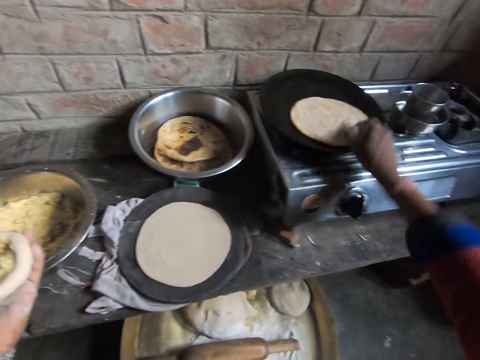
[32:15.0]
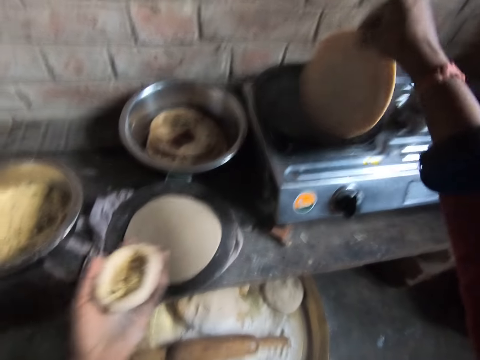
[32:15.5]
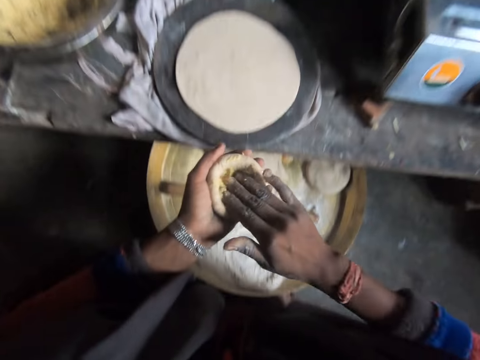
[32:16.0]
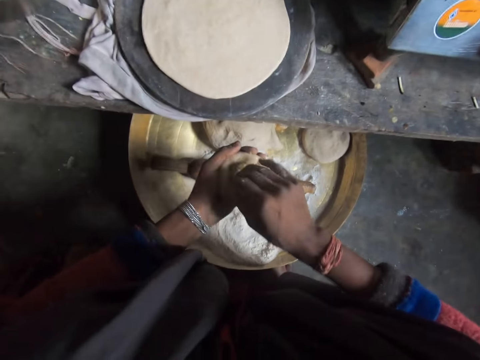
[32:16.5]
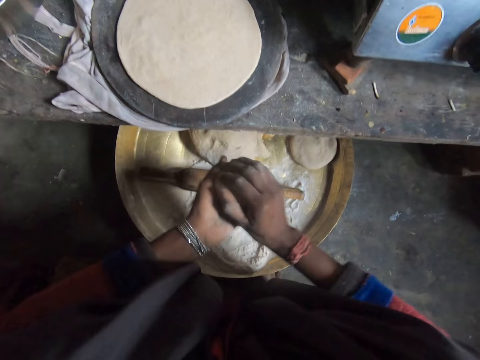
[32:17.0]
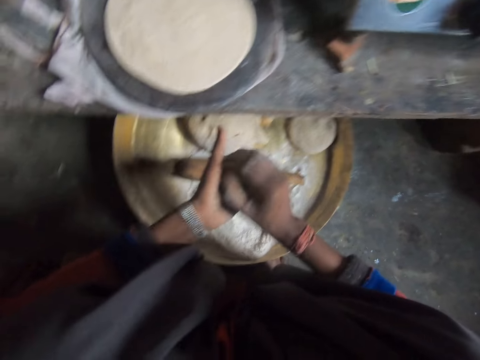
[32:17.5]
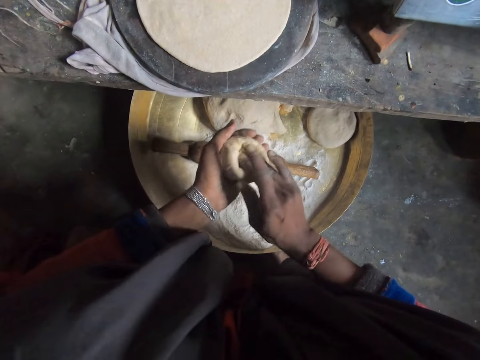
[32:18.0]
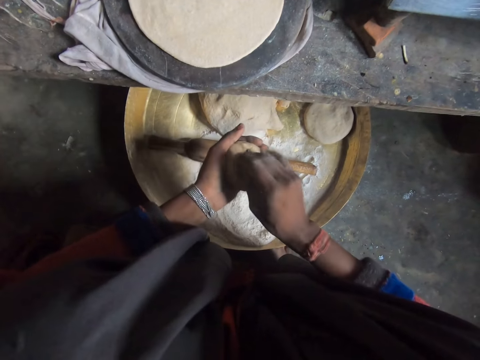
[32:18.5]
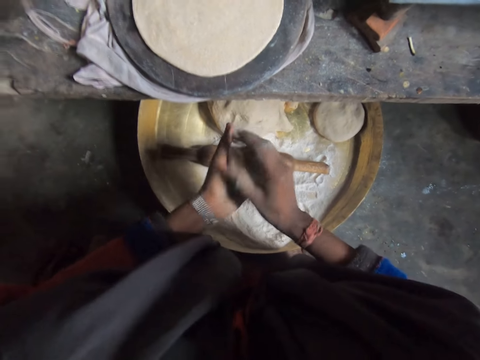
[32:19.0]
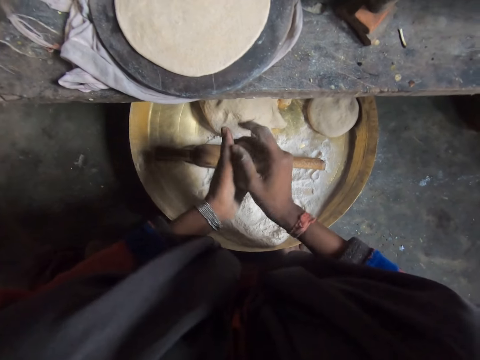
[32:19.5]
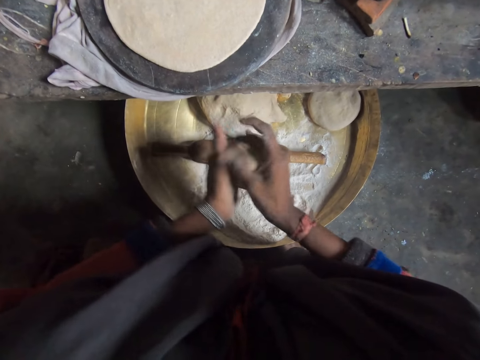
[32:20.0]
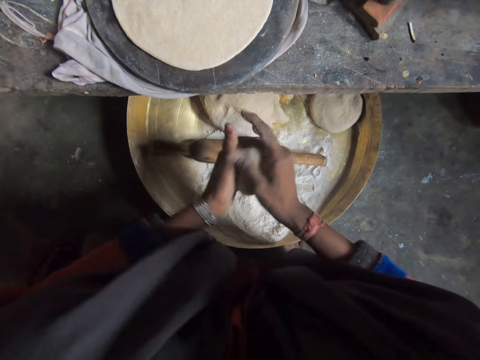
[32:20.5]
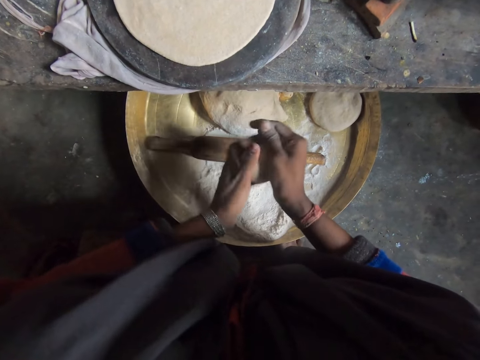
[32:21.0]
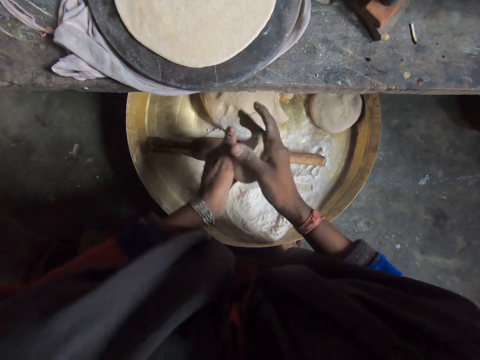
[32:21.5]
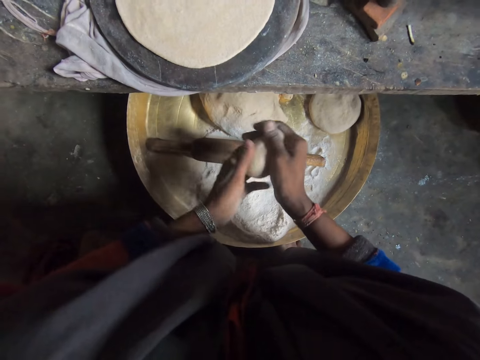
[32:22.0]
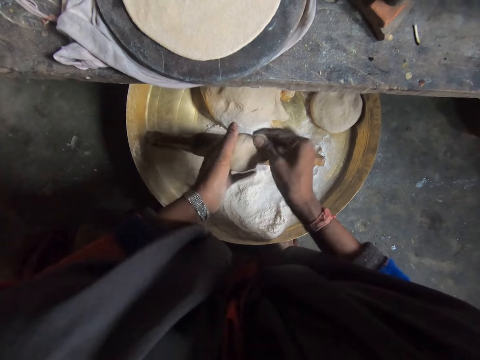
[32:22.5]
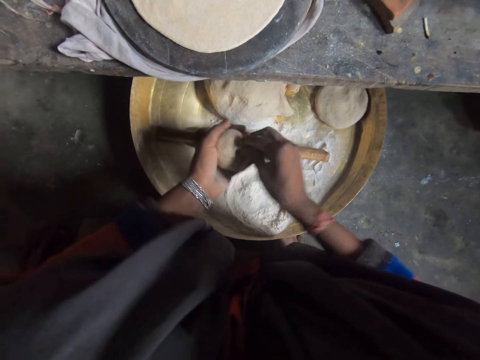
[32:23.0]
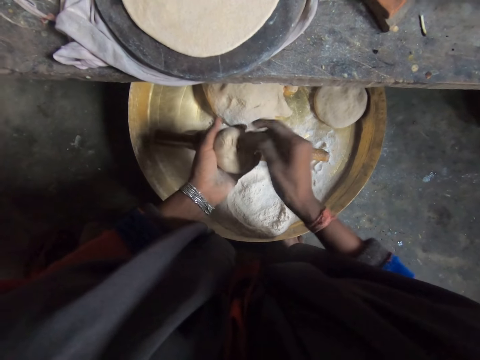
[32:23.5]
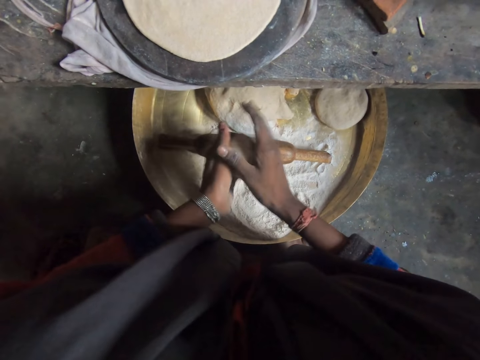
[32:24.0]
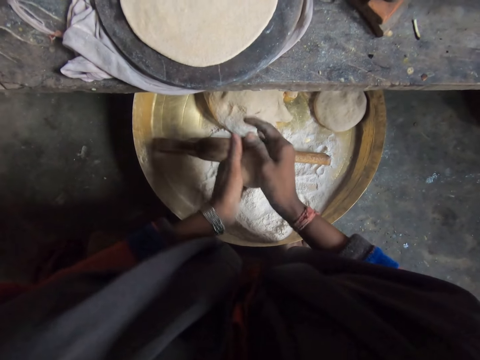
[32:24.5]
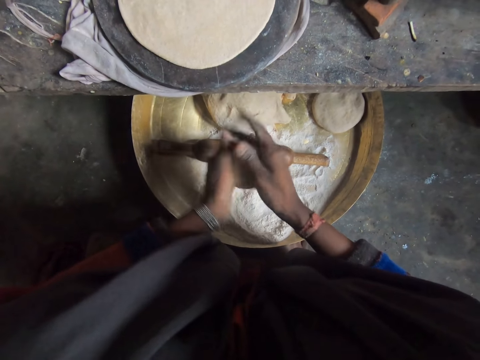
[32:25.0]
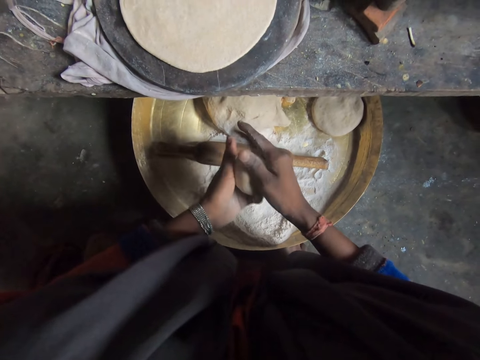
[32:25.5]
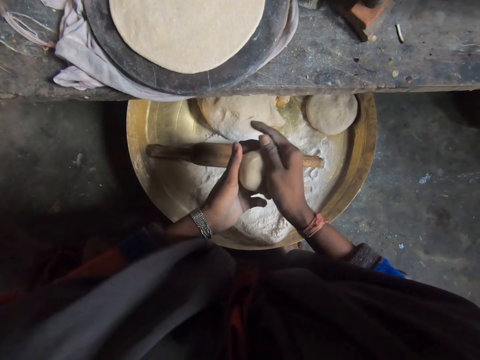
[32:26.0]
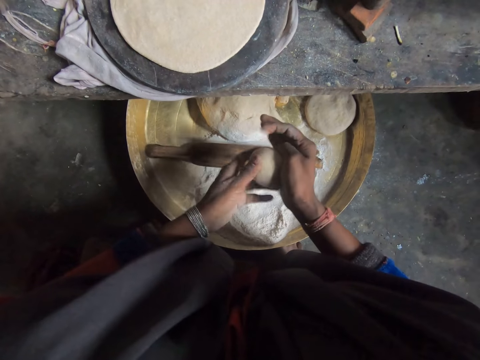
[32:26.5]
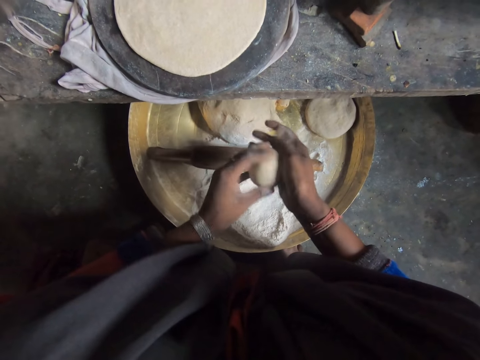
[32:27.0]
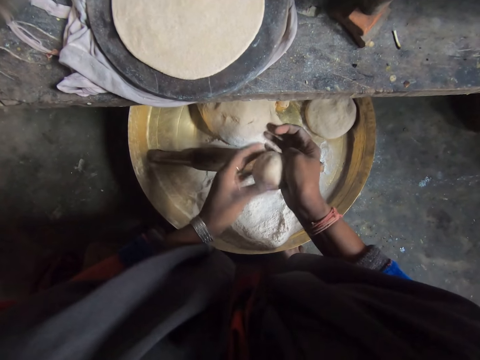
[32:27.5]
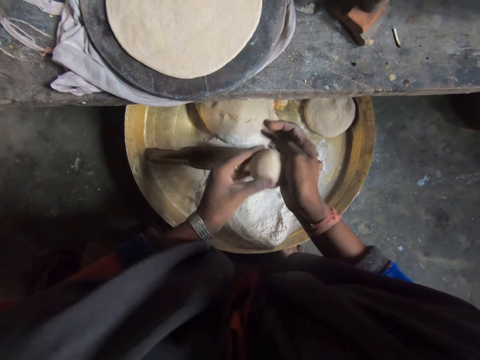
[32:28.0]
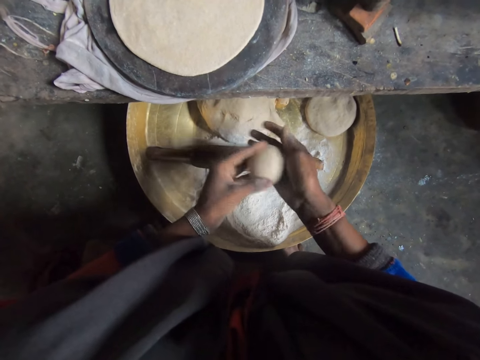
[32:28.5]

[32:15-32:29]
The camera wearer moves her hand away from the bowl. She moves the flatbread towards her and lifts up the flatbread. She adjusts the chapati bread on the pan. She drops the flatbread on the flat pan. She moves her hand towards her. She kneads the dough. She presses on something with her right hand. She wraps something with the dough. She rolls the dough on her hands.

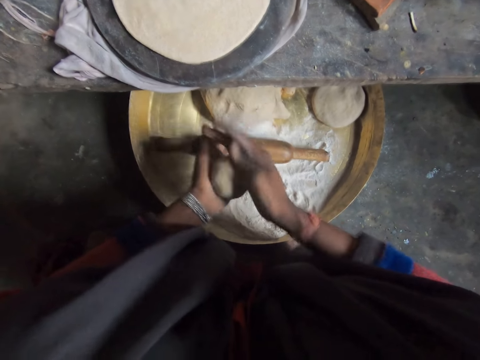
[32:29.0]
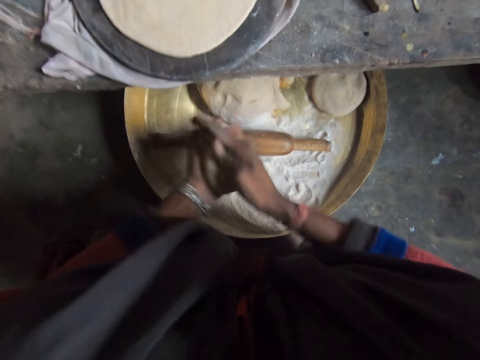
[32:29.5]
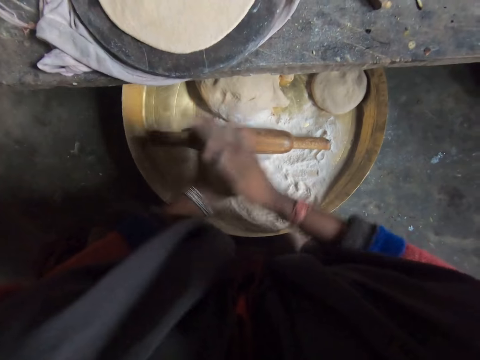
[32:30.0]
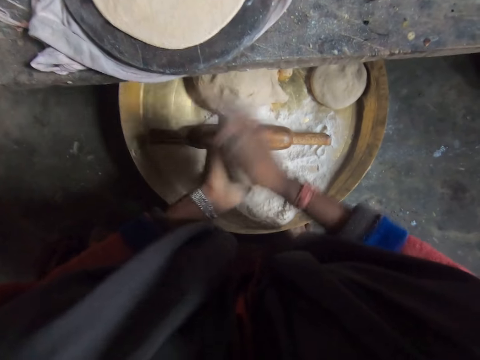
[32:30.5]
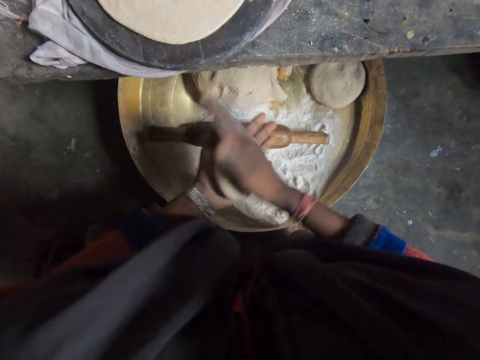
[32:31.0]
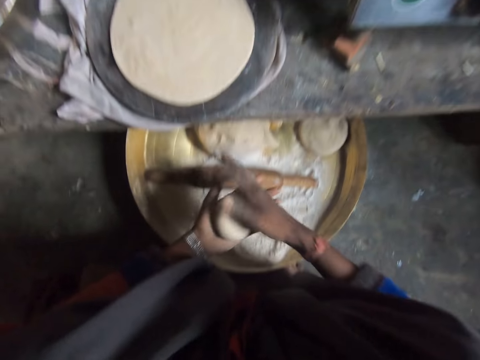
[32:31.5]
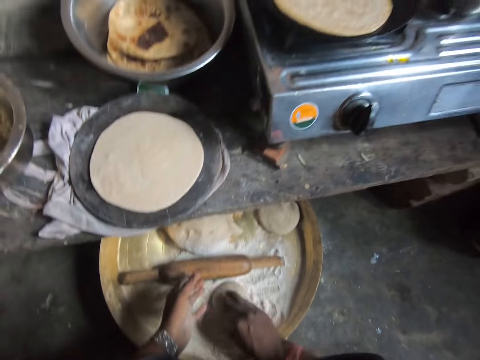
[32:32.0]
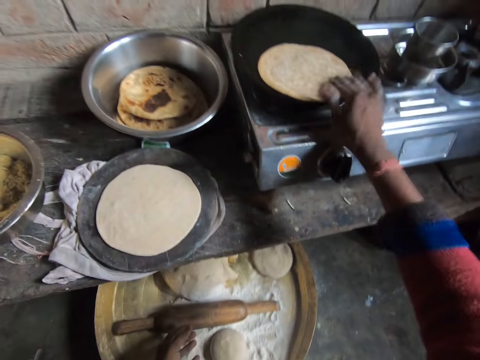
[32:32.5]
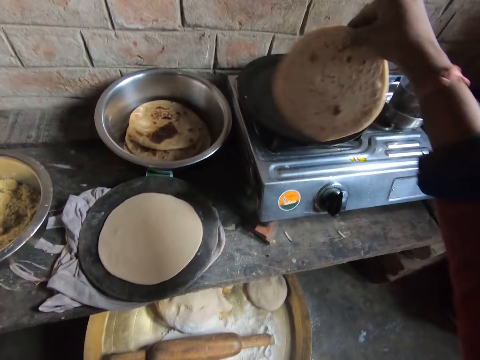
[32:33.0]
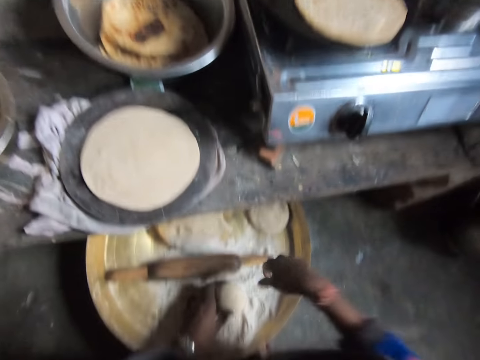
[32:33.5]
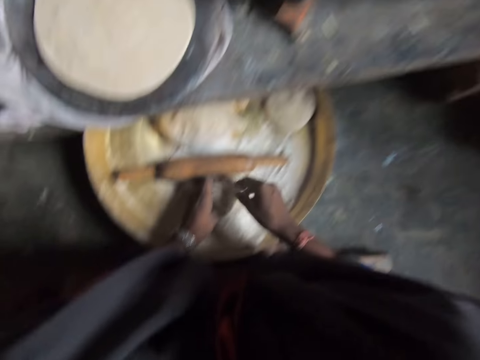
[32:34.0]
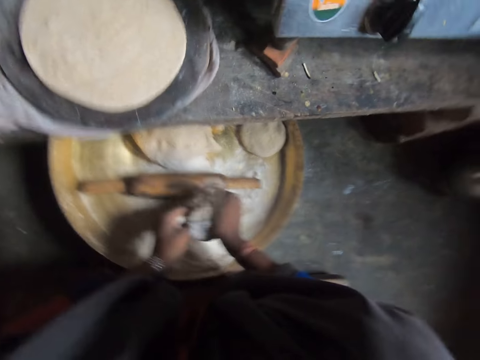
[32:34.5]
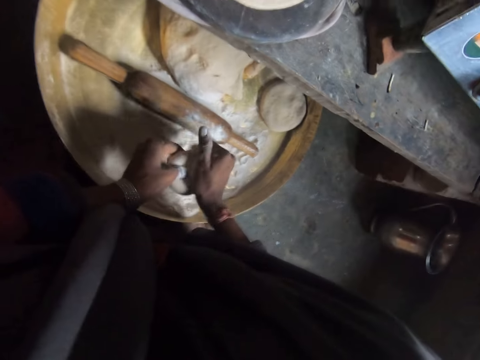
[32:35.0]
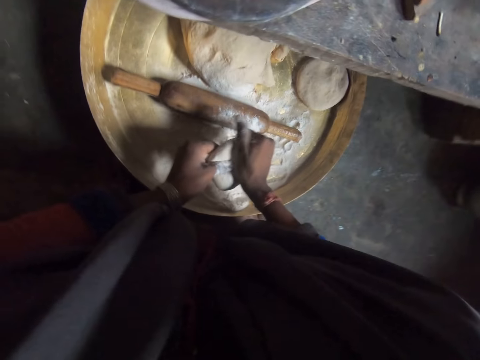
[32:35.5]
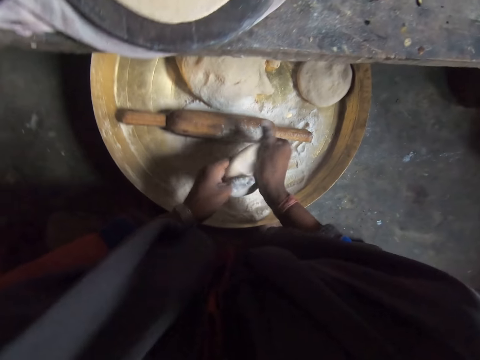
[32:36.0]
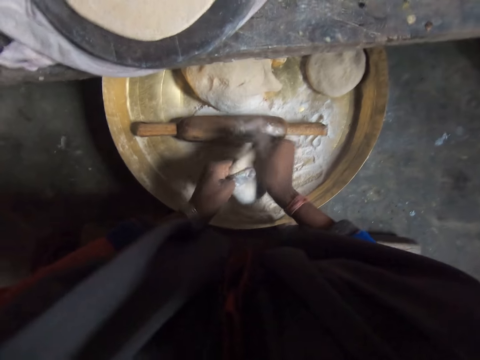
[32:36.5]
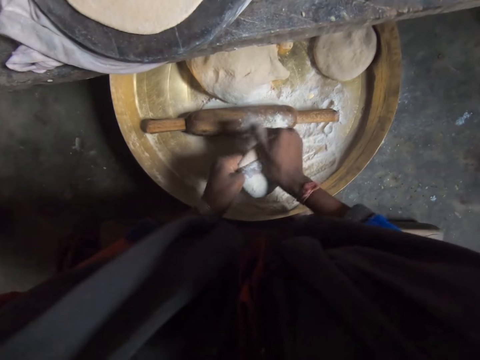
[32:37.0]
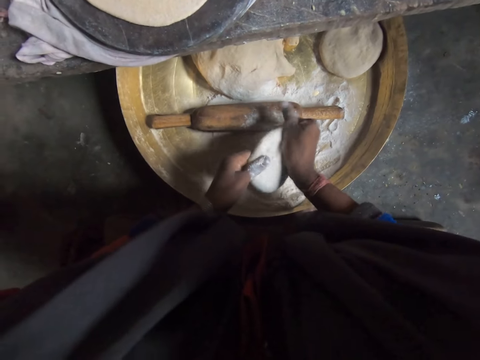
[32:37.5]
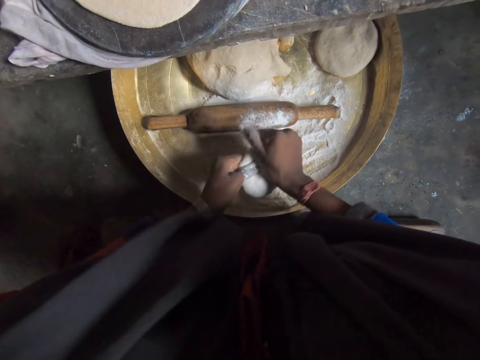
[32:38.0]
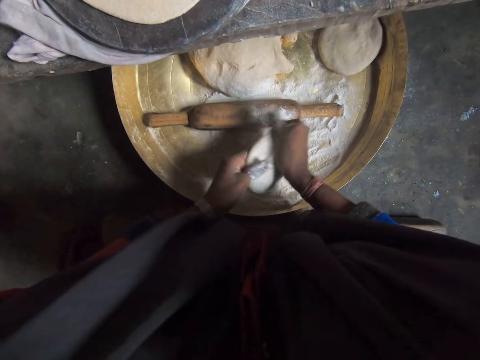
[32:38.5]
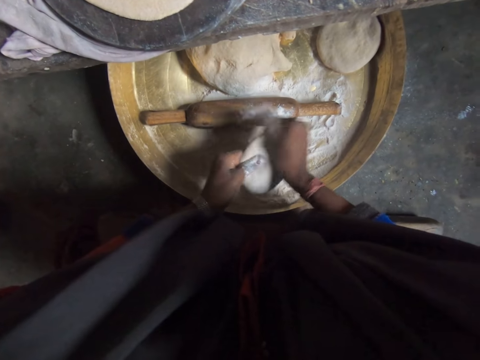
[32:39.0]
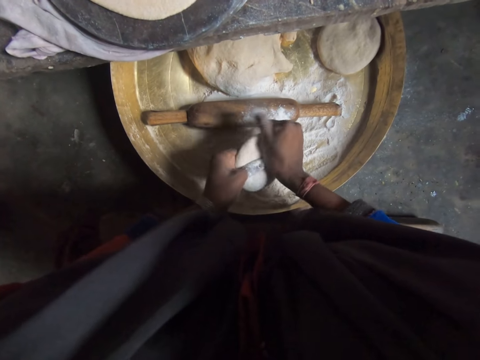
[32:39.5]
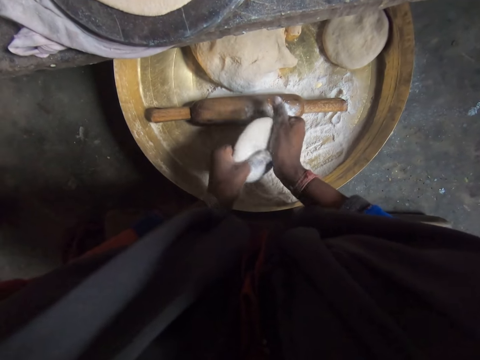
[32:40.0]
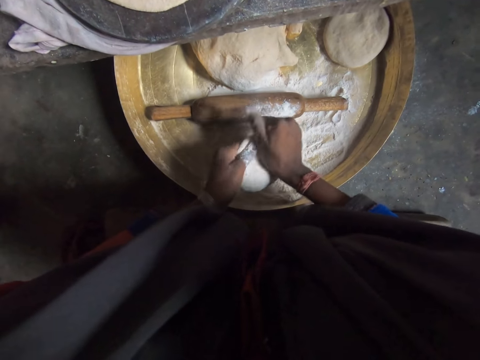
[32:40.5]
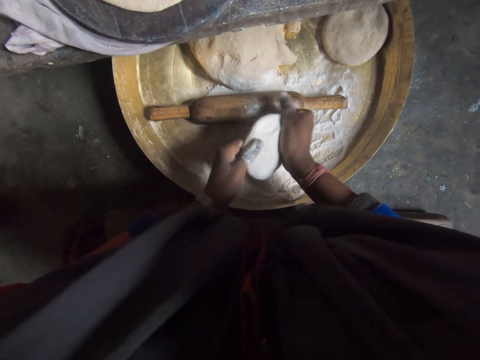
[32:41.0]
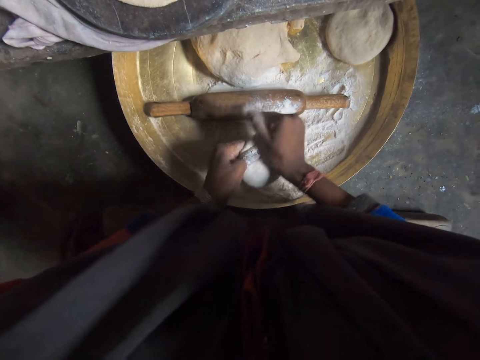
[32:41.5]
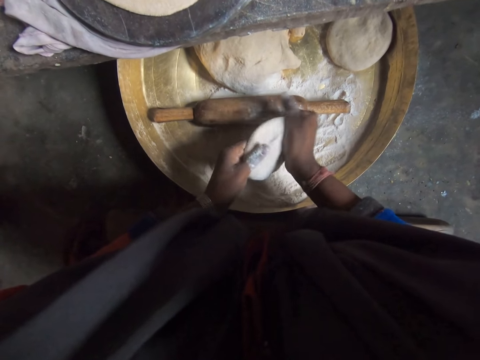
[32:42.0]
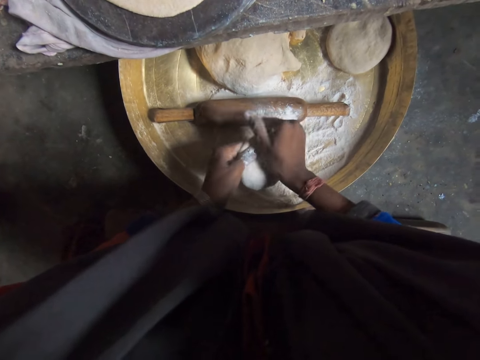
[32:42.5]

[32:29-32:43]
The camera wearer places the dough on her other hand. She lowers her hand. She places the dough on the flour. She moves her hand forward. She pulls the flatbread towards her. She adjusts the chapati bread on the pan. She lifts up the flatbread. She drops the flatbread on the flat pan. She lowers her hand. She throws flour on the dough. She takes the dough. She presses on the dough with her hands. She kneads the dough.
